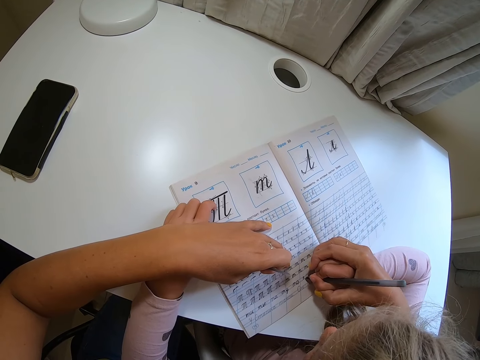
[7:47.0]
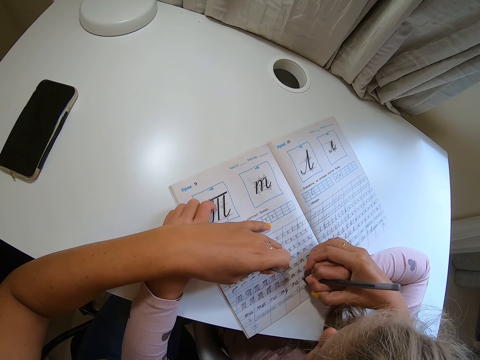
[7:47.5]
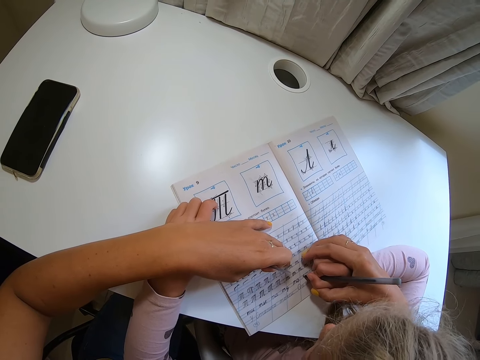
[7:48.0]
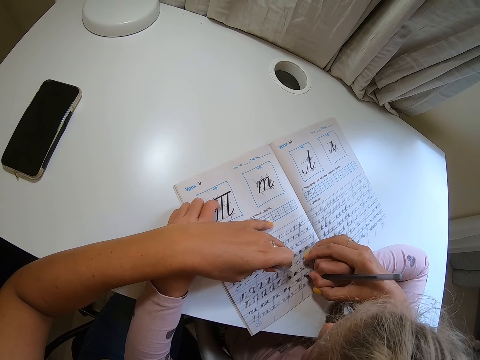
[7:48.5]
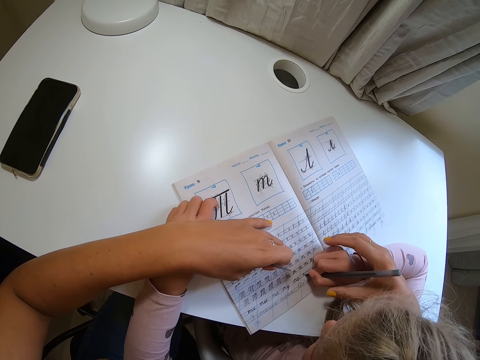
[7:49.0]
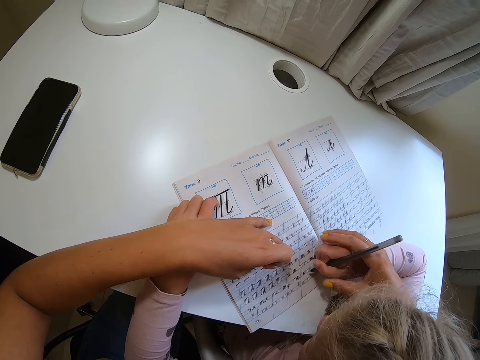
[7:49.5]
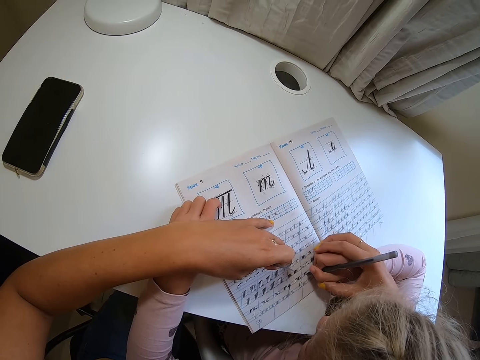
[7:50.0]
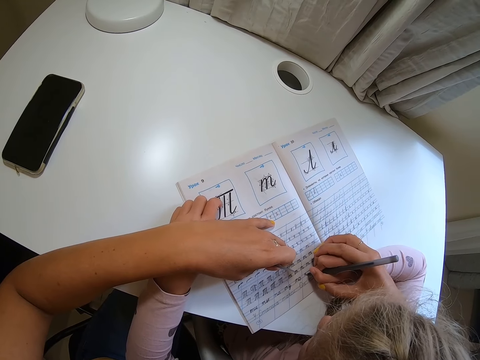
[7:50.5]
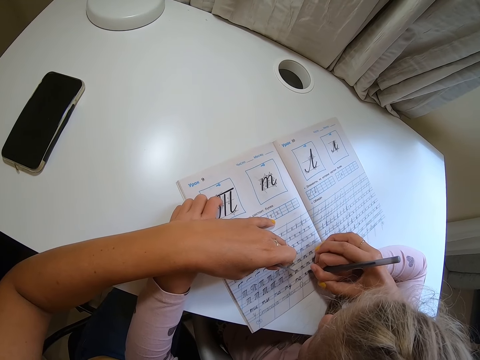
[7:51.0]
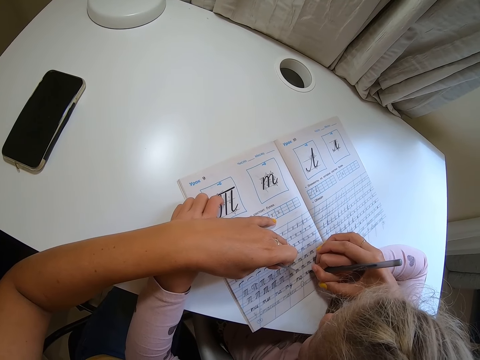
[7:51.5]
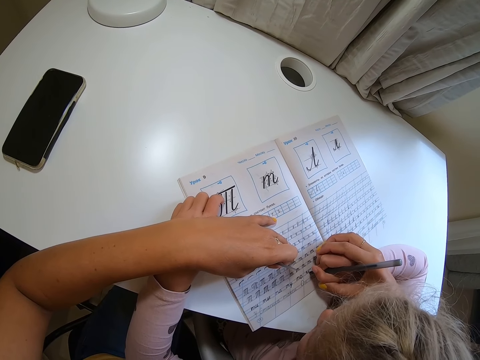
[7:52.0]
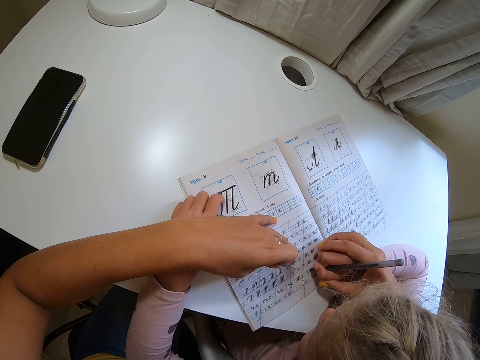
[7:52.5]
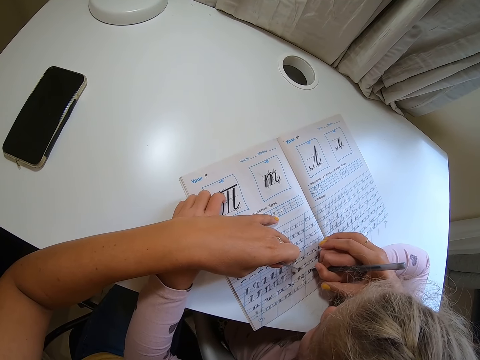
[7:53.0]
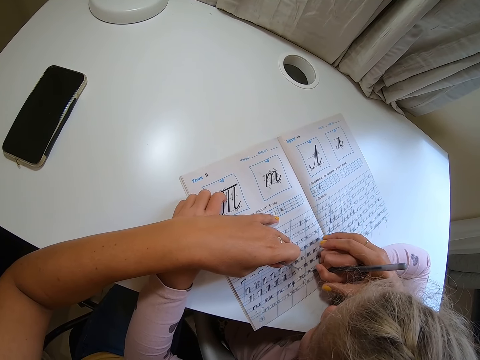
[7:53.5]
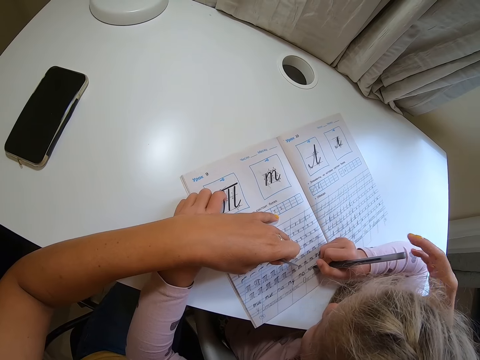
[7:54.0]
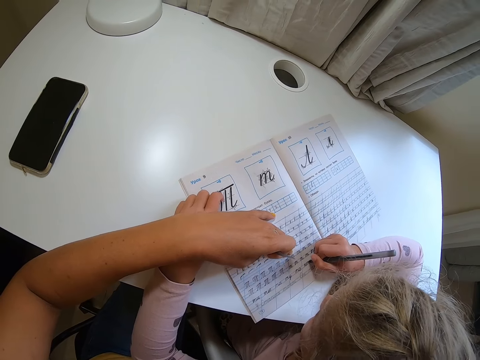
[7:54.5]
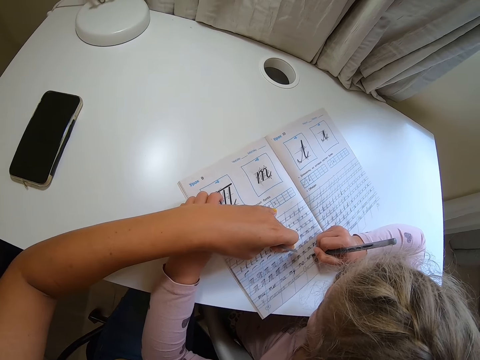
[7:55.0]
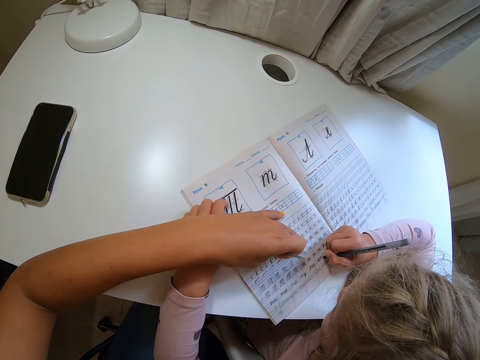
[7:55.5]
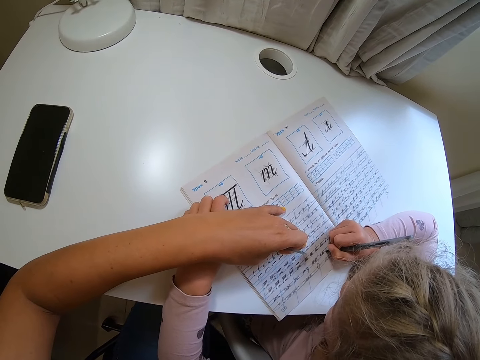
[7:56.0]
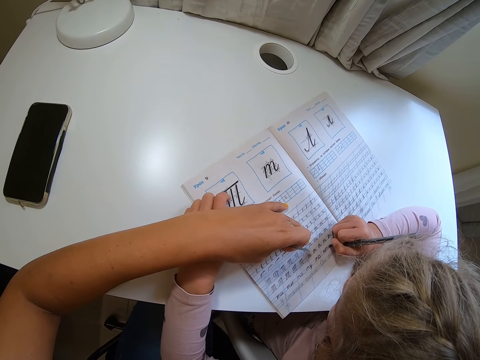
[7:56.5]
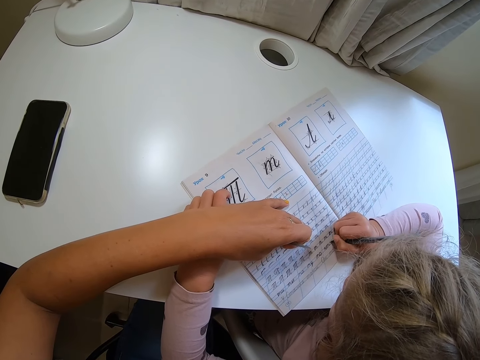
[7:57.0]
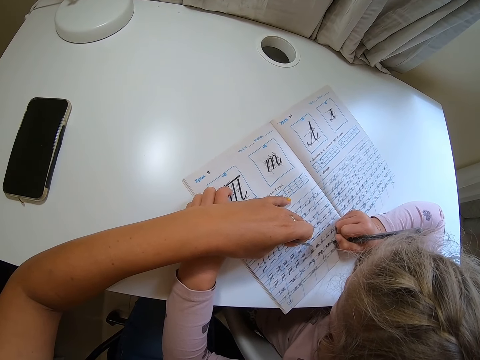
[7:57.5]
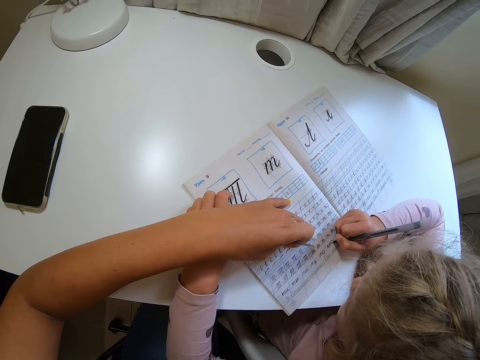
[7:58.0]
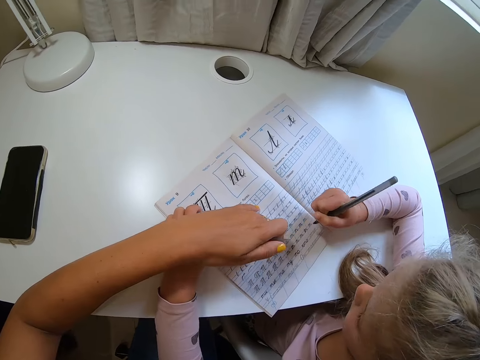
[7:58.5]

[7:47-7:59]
The camera wearer moves the hand away.

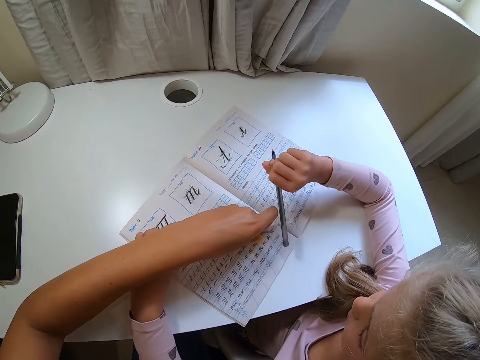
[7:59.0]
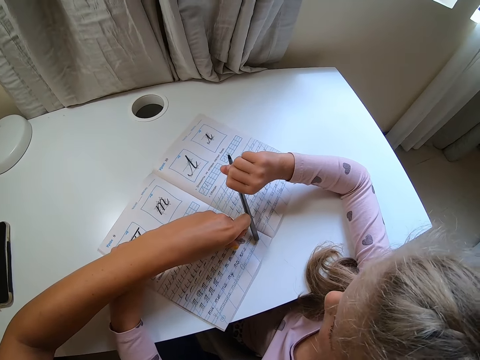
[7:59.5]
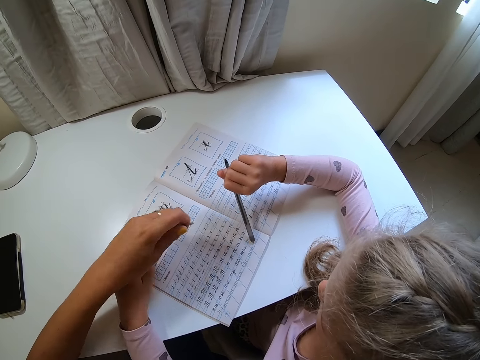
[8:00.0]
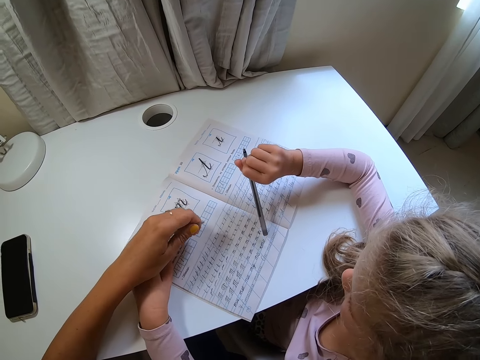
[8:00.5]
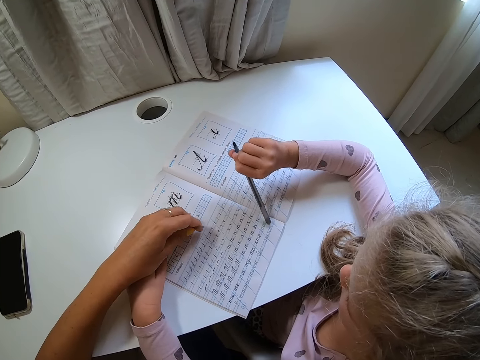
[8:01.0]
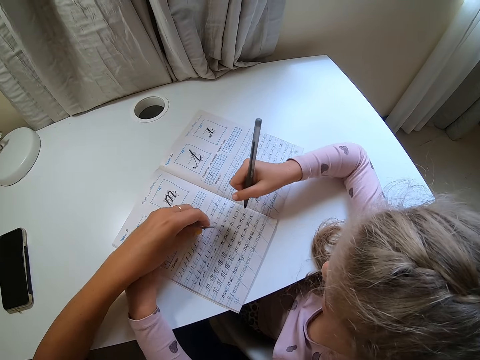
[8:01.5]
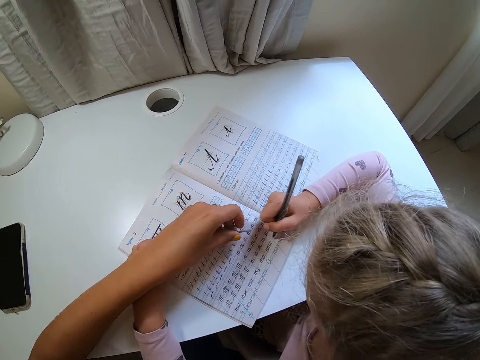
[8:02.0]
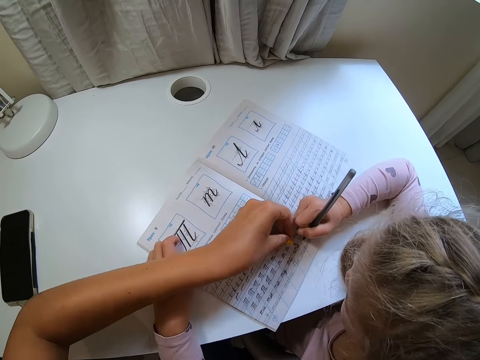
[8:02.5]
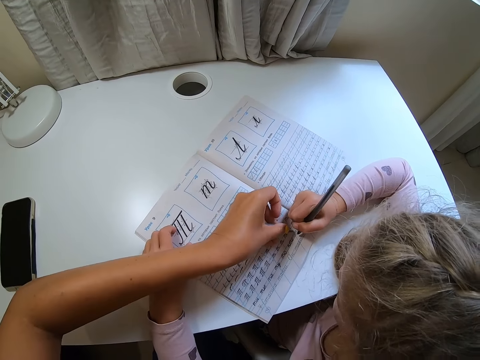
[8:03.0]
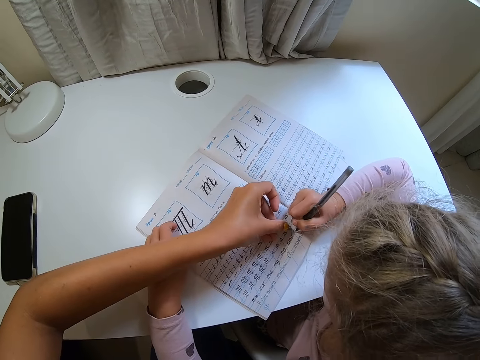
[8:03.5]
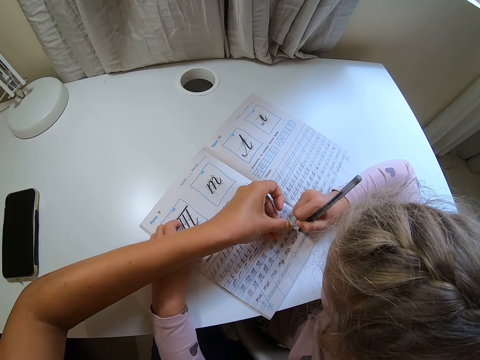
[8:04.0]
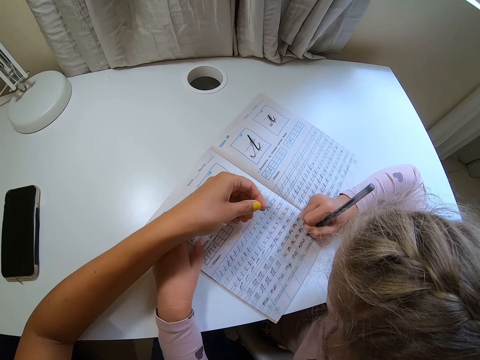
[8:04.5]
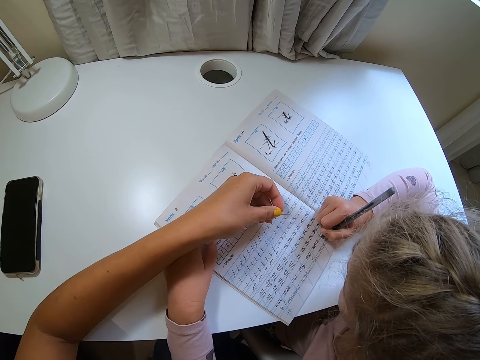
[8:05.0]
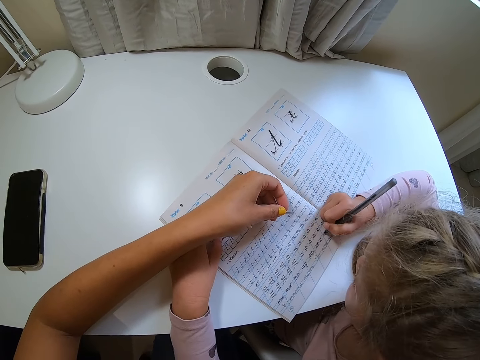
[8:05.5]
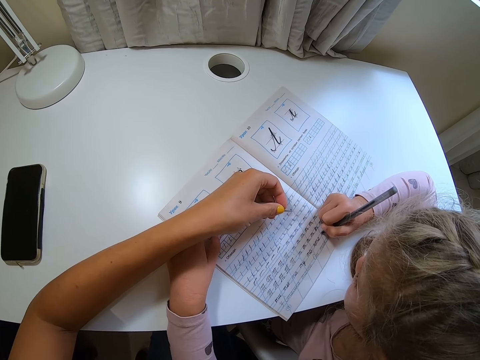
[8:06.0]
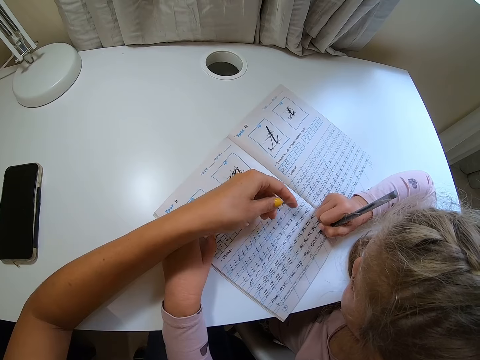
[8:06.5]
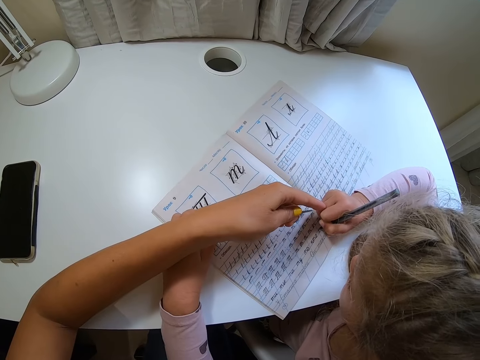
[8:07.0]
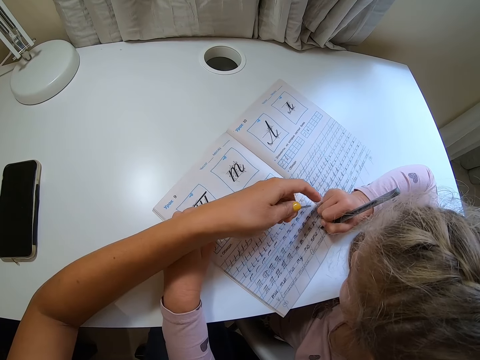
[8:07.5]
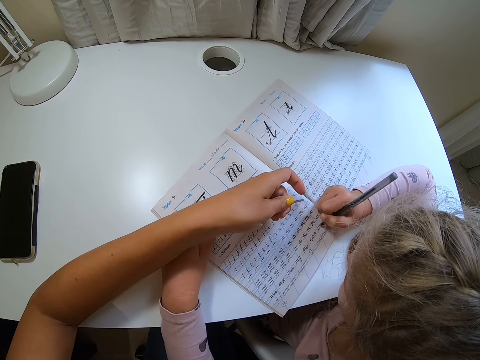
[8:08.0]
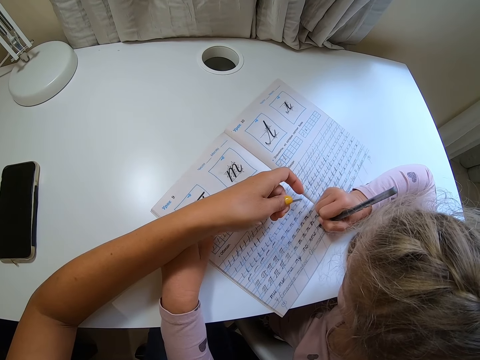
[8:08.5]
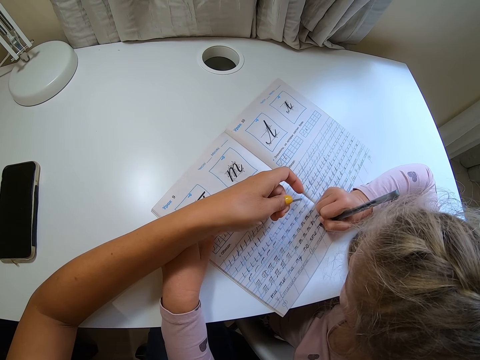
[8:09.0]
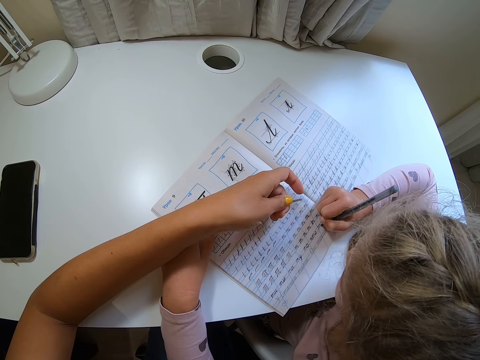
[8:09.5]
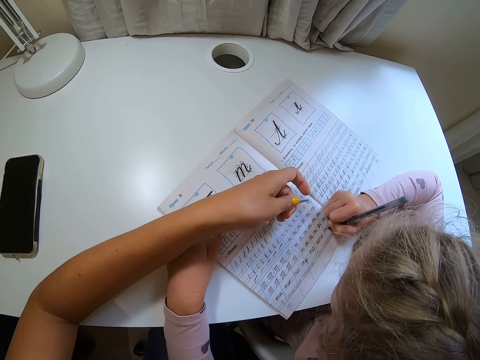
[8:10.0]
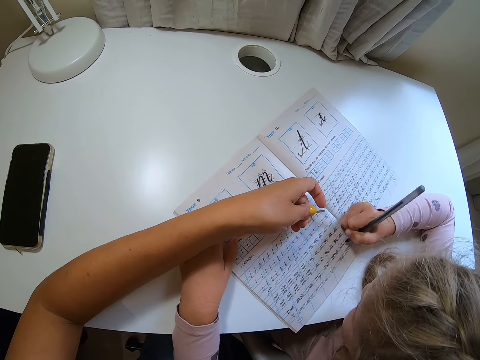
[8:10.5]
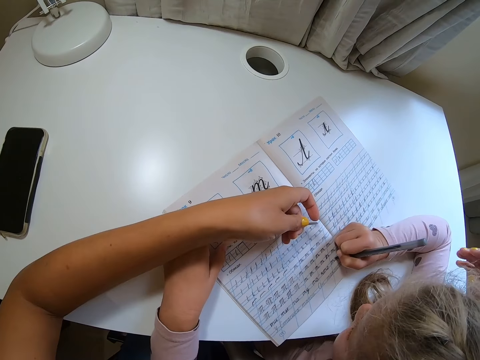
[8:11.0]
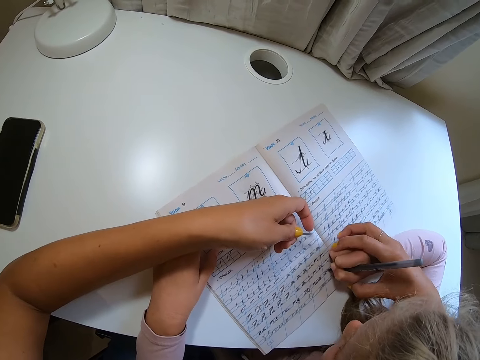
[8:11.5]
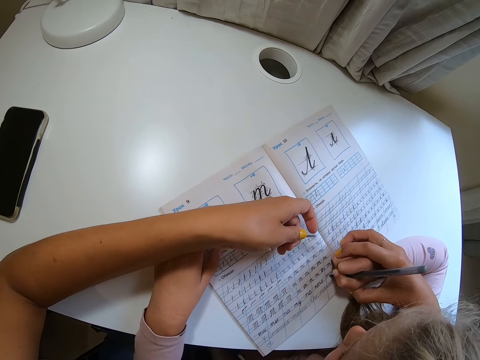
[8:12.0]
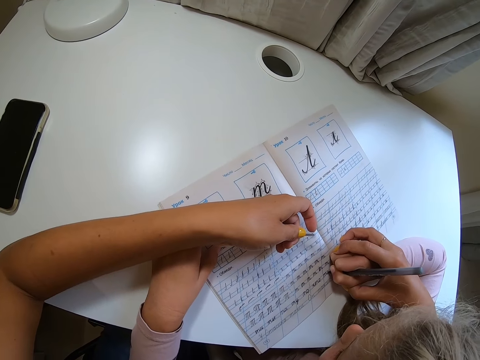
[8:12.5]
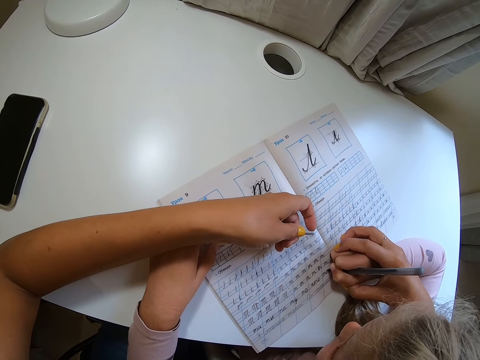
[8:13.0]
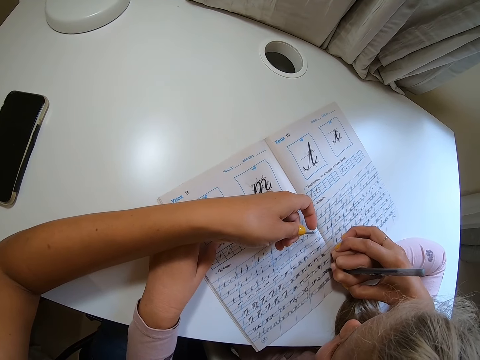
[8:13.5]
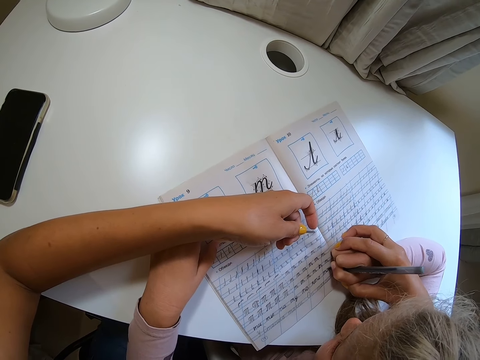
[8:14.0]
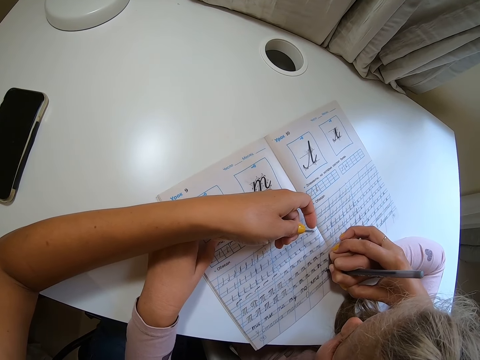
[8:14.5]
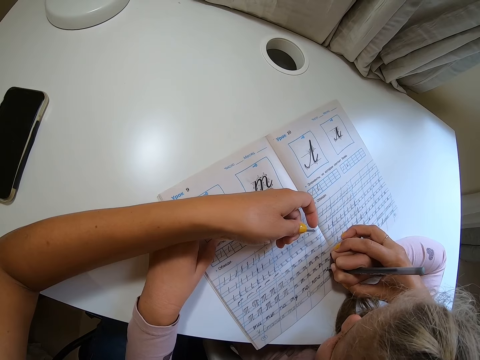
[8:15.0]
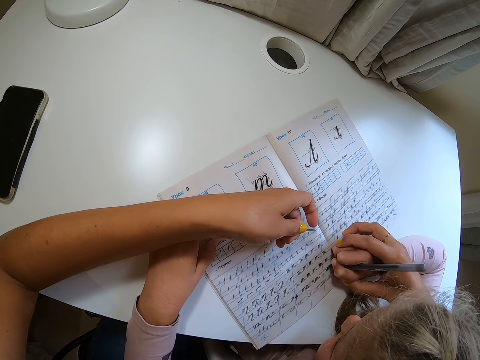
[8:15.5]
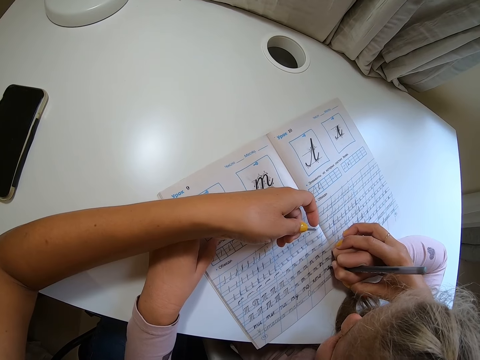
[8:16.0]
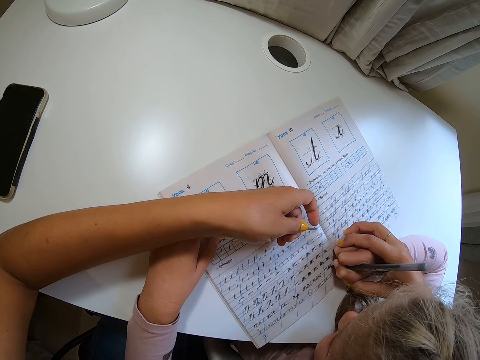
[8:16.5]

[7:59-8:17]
A child lifts a pen. The child adjusts the pen. The camera wearer points at the book. The child points at the book. The camera wearer moves the hand back. The child writes on the book. The camera wearer points at the book with a pen cap. They move the hand back. They touch the child. They hold the child's hand.
